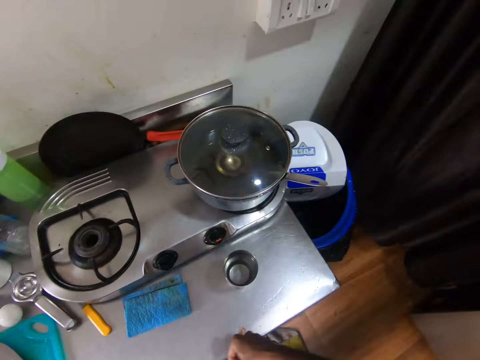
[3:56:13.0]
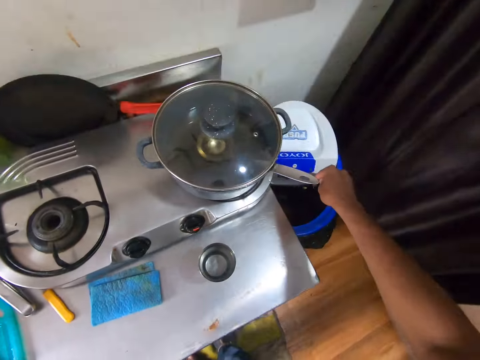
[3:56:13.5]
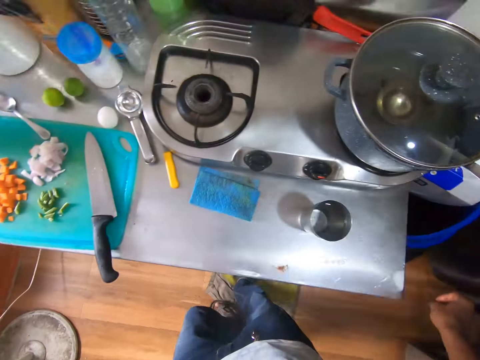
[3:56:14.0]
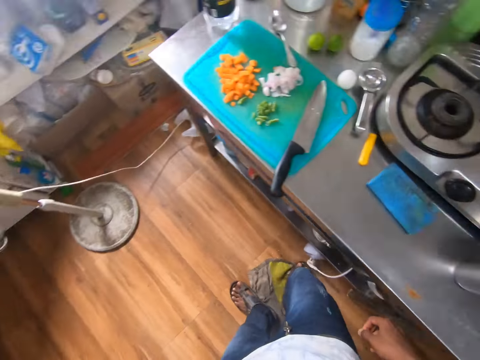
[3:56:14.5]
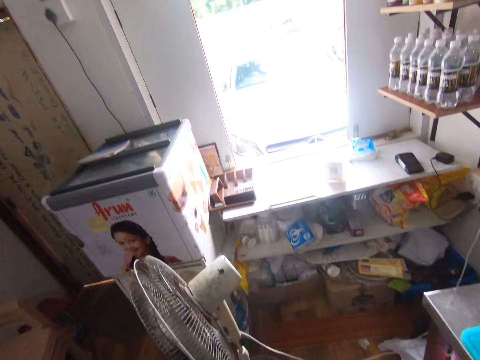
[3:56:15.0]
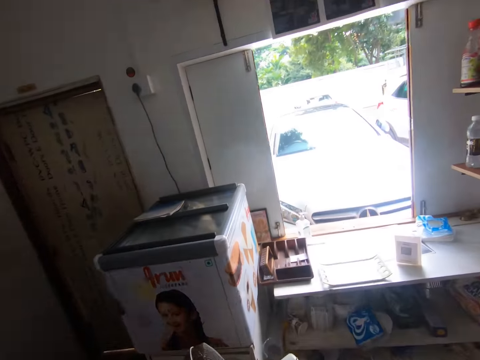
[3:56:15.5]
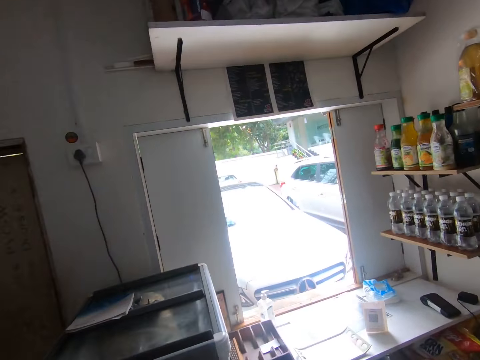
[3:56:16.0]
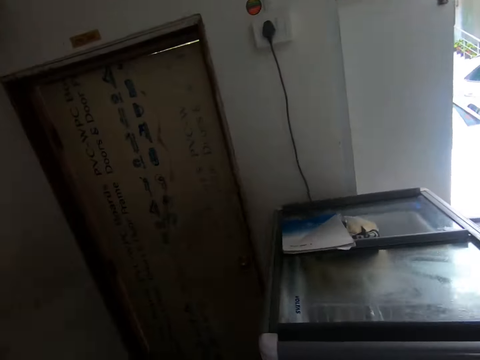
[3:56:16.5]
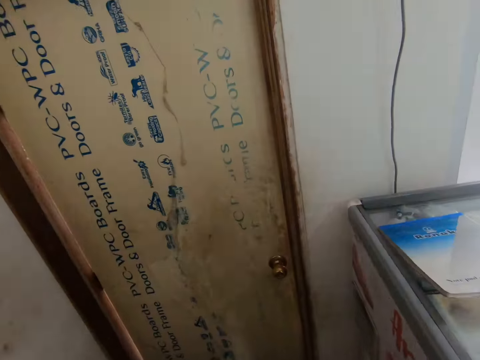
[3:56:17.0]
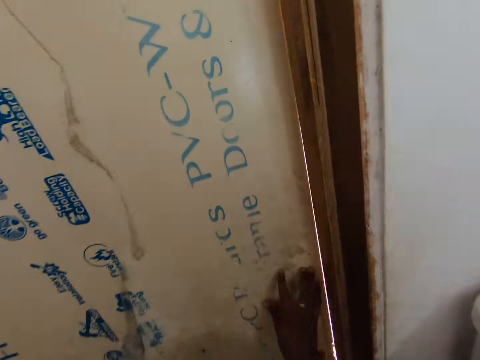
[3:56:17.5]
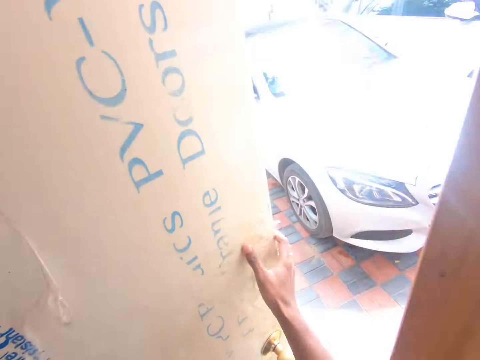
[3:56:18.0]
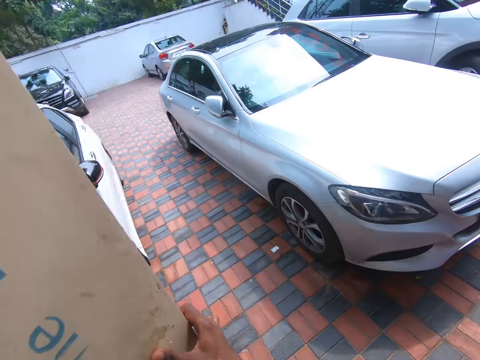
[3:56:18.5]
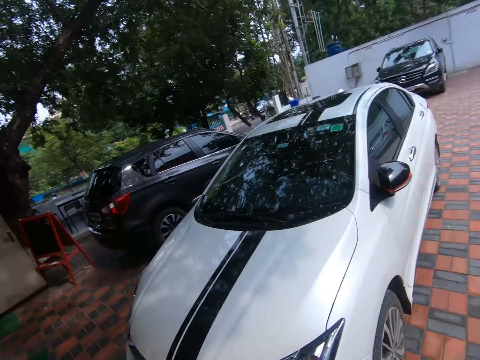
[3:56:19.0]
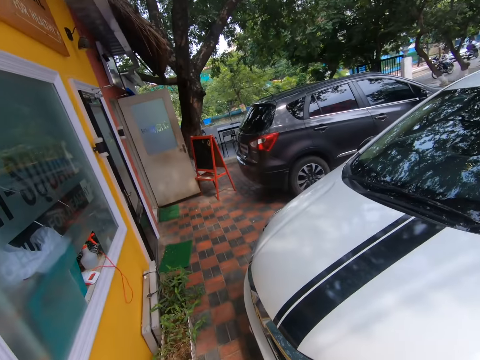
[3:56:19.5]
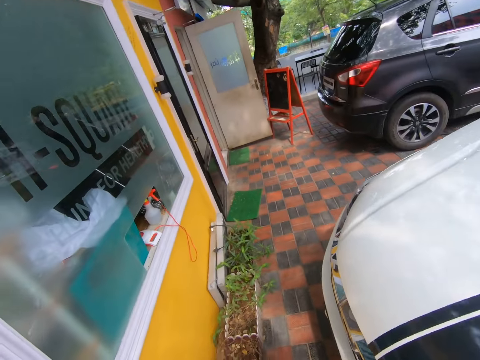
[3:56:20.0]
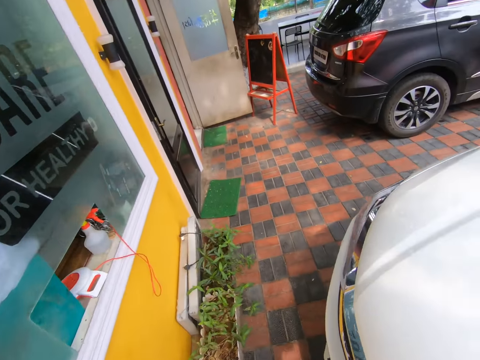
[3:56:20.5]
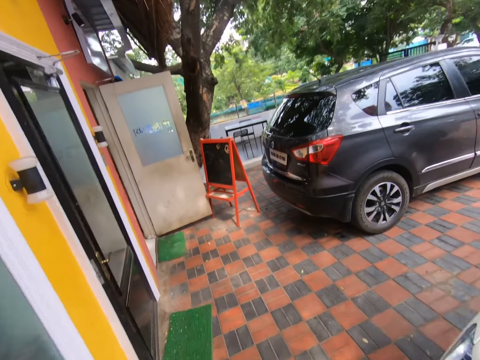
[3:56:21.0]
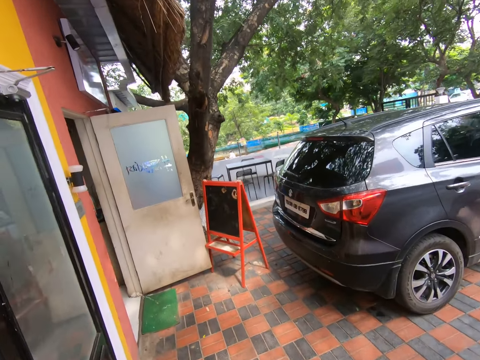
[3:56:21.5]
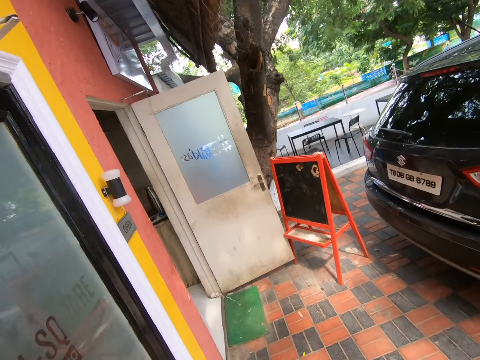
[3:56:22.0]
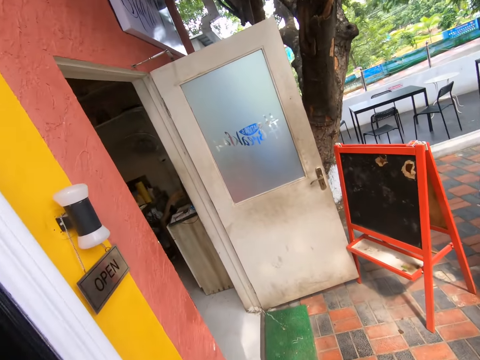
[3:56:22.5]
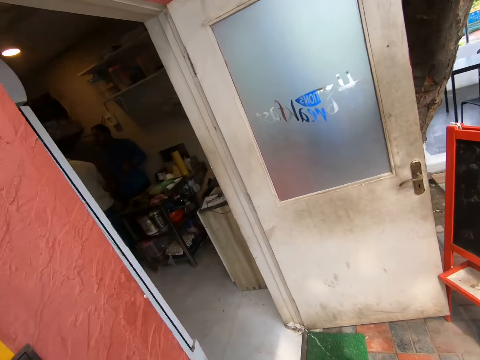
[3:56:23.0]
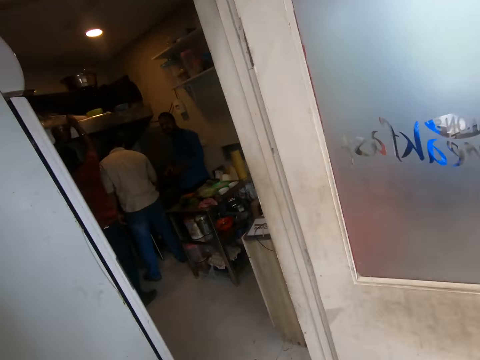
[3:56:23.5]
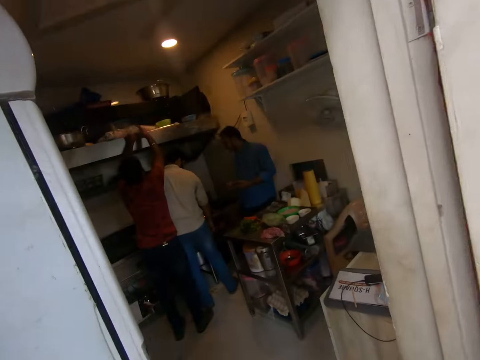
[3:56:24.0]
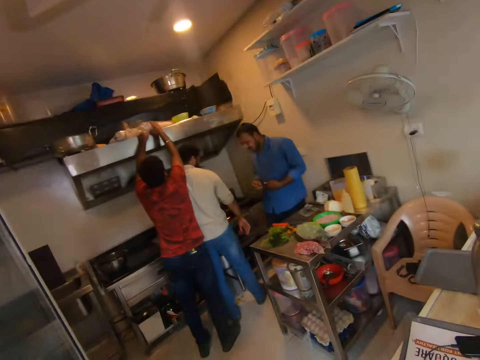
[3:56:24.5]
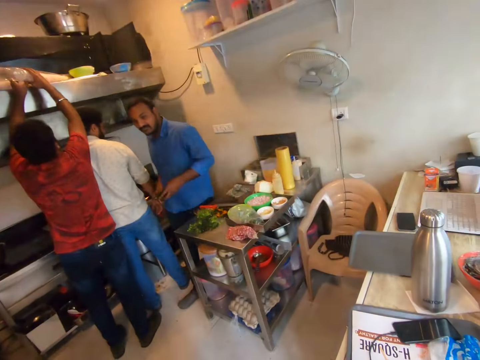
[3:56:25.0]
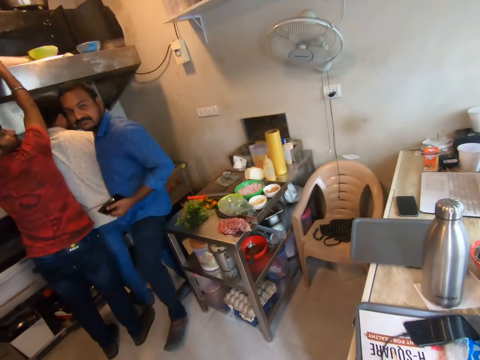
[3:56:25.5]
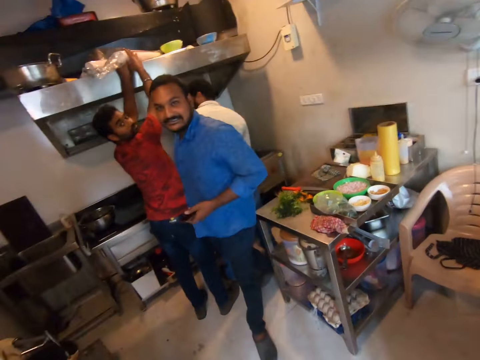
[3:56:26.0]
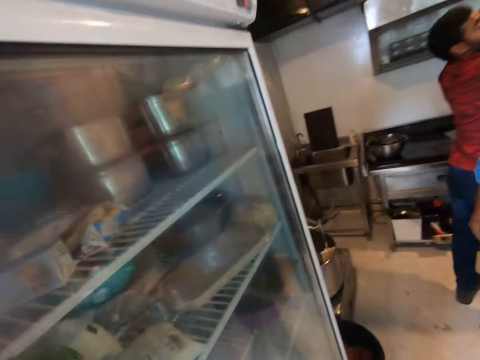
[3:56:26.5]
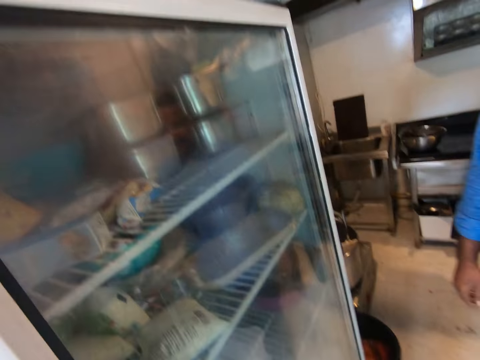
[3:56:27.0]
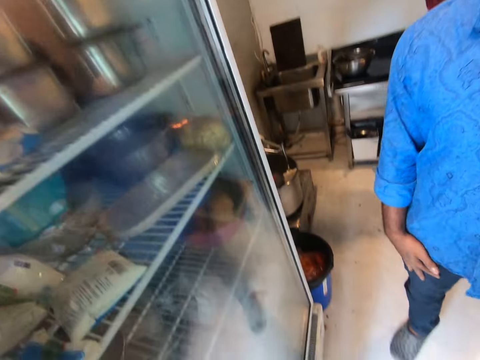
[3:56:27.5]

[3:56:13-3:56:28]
The camera wearer walks around the shop. He drops the runner beans in his right hand in the waste bin. He walks around the shop. He opens a door with his right hand. He walks around the compound. A man places his hands on a pack of nylon on a shelf. The camera wearer walks into a room. Another man holds a mobile phone in his right hand.

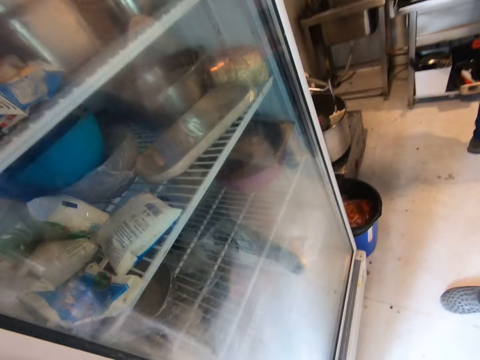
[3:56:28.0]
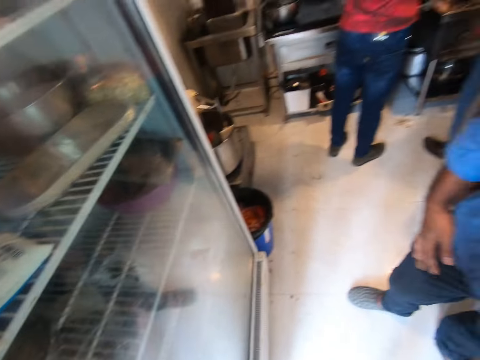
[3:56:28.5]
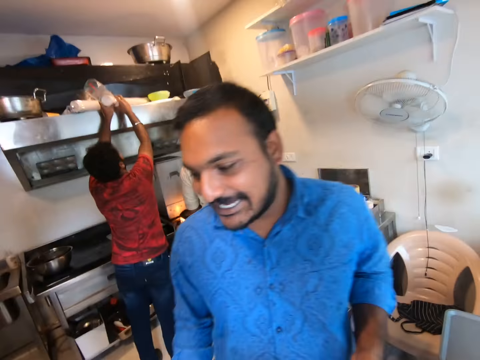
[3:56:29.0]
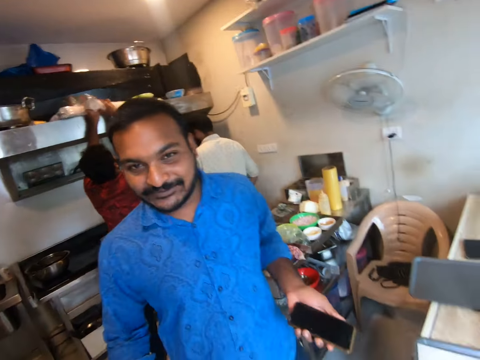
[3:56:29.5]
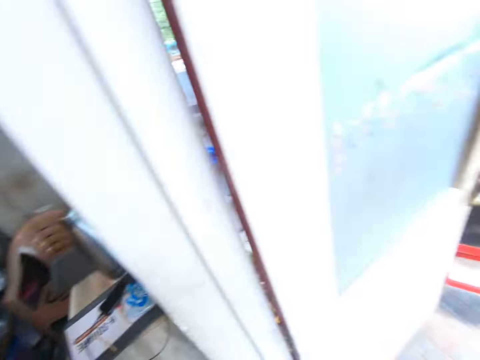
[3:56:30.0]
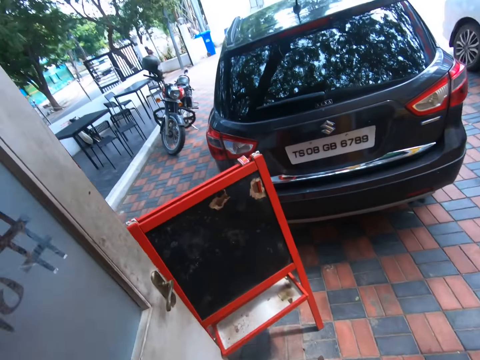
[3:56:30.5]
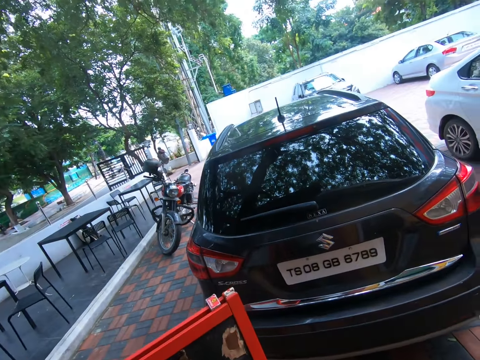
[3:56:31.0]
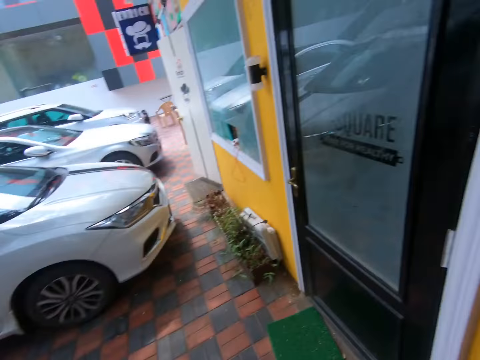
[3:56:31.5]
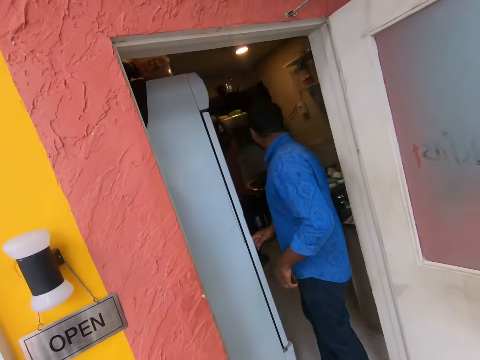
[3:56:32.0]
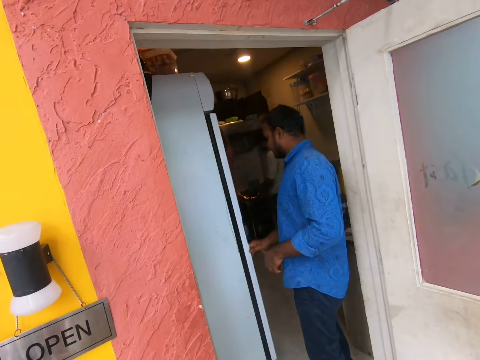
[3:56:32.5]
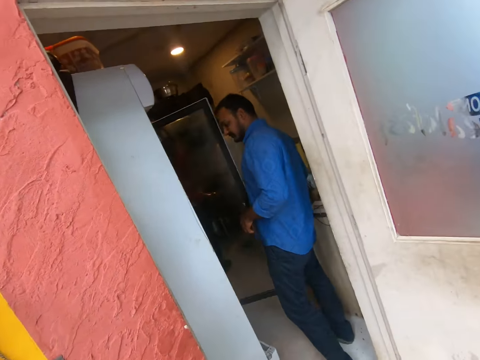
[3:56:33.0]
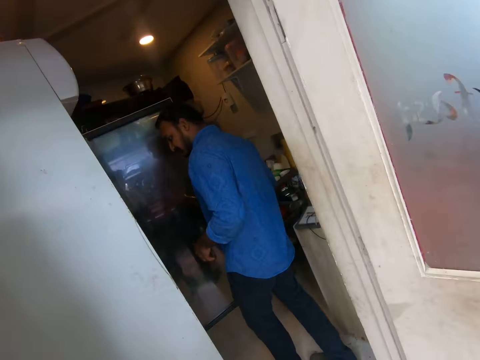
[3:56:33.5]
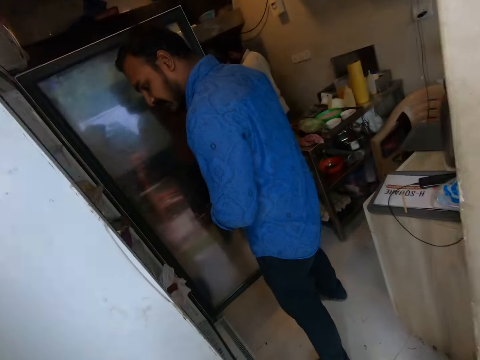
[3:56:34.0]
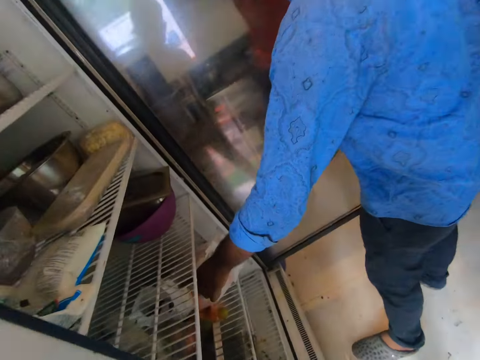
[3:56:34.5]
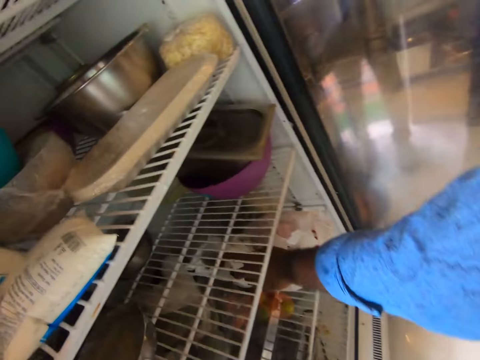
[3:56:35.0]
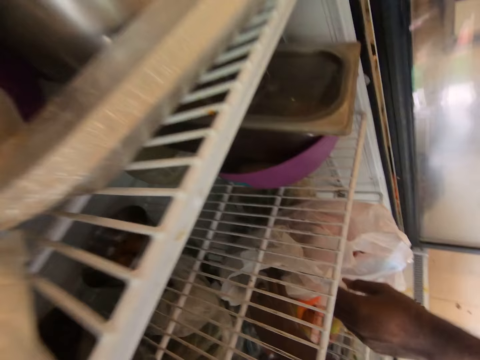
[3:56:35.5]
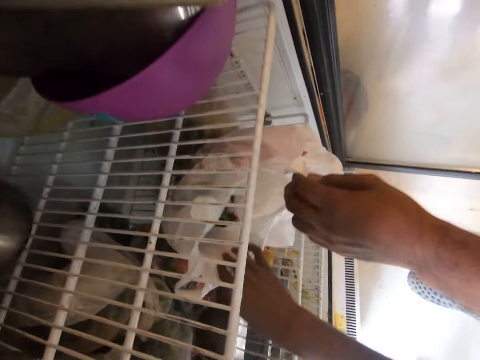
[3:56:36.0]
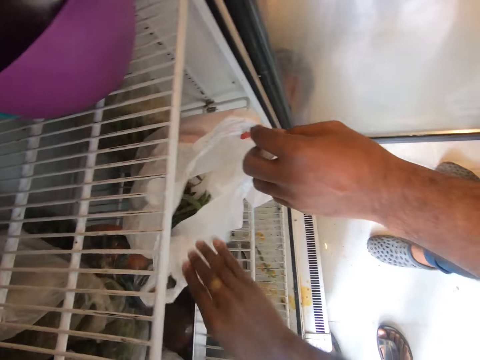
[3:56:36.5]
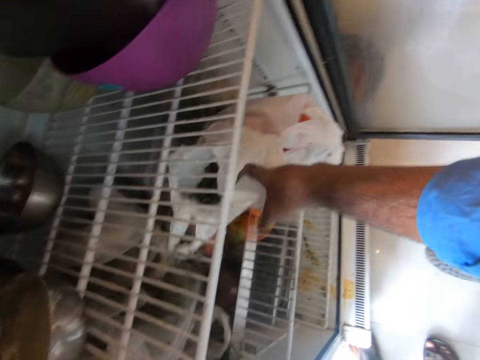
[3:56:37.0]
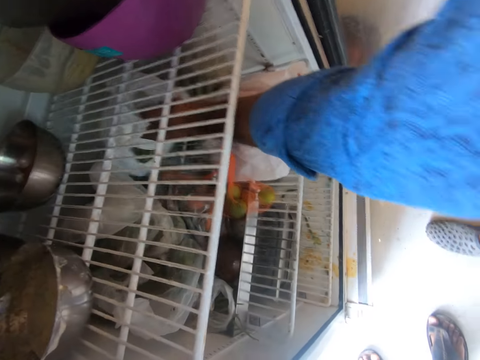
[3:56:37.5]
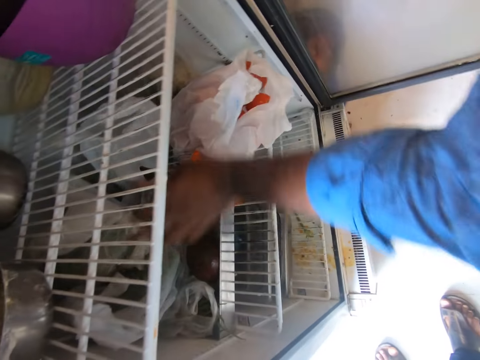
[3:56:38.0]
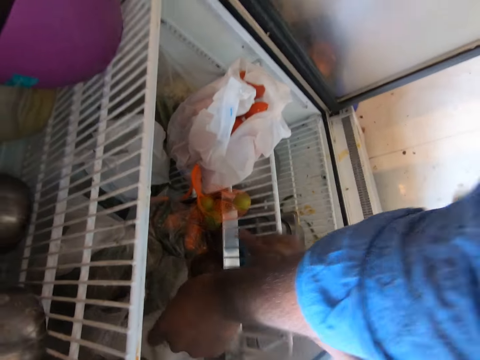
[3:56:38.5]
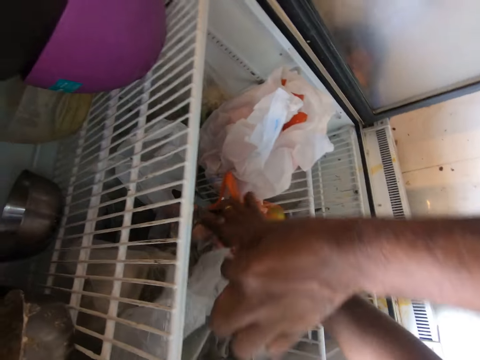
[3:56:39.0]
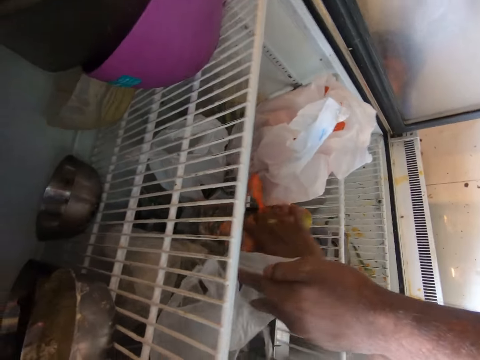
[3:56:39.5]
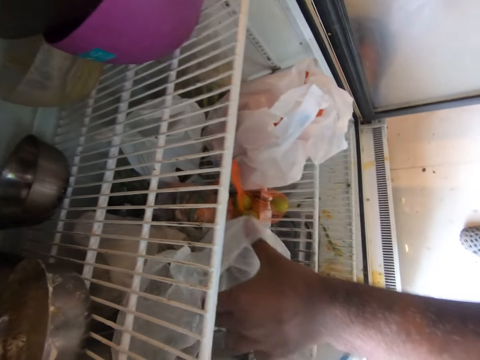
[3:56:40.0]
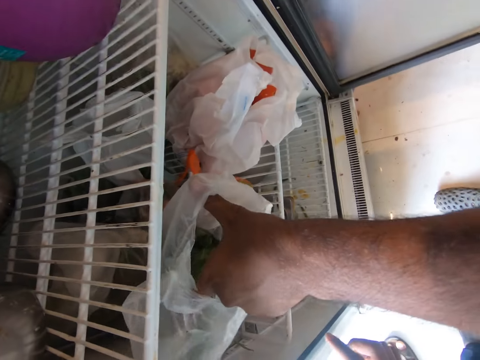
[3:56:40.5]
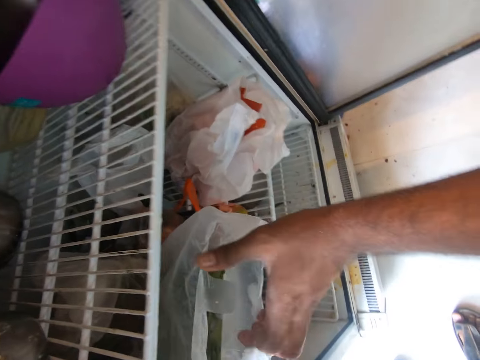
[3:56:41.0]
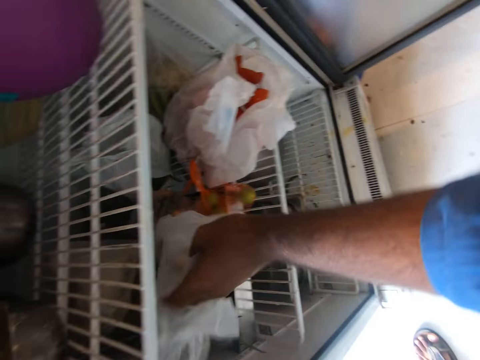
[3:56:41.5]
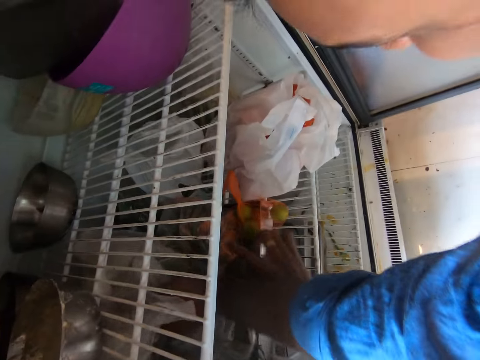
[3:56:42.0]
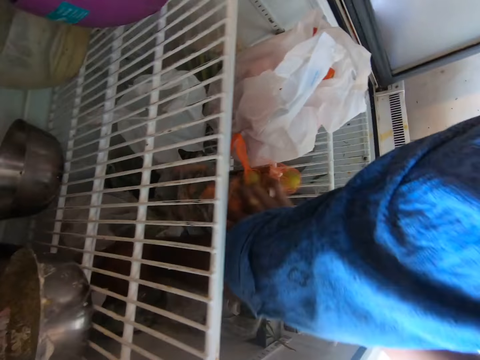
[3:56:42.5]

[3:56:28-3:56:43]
The camera wearer looks around the shop. A man talks with the camera wearer. The camera wearer walks out of the shop and walks around the compound. He looks at the man. The man opens the fridge with his left hand. The camera wearer talks with the man. The man opens a nylon with his left hand. The camera wearer walks into the shop. He opens a nylon with his right hand. He touches a paper on the fridge. He talks with the man. He touches a net of fruit with his right hand. The man touches the papers in the fridge. The camera wearer touches the paper in the fridge. The man opens a nylon with his left hand. The man touches the papers in the fridge.
